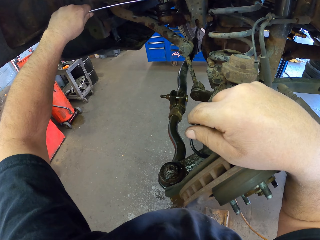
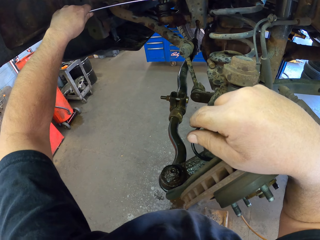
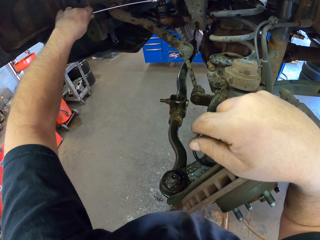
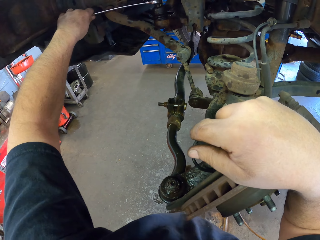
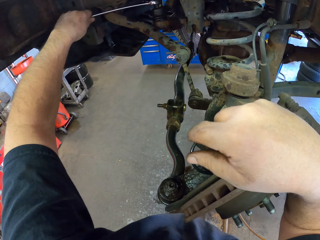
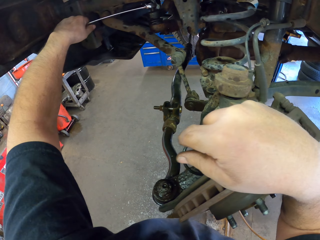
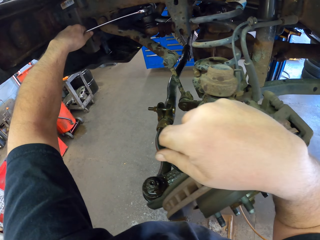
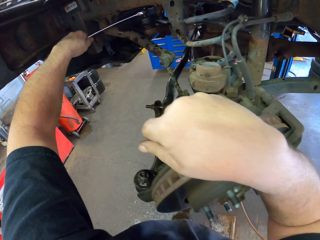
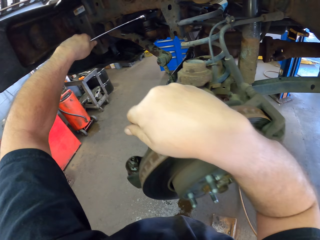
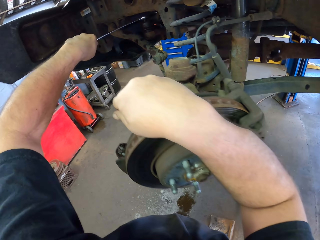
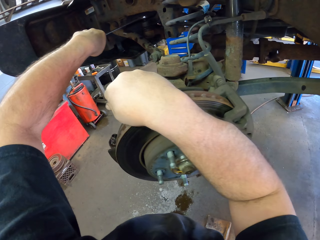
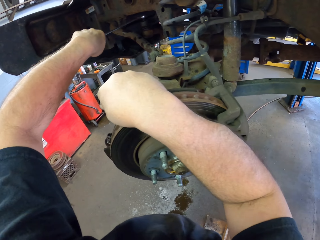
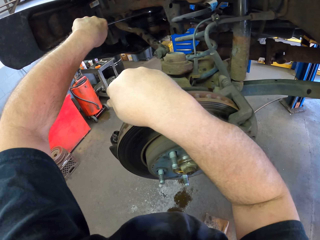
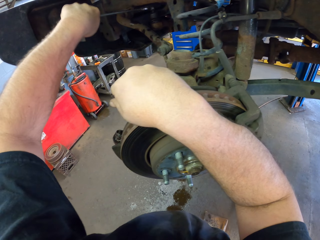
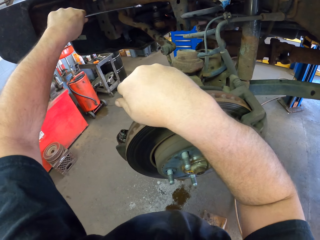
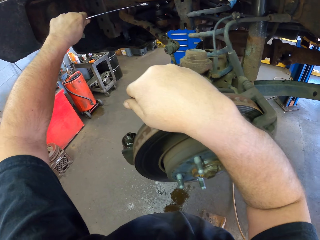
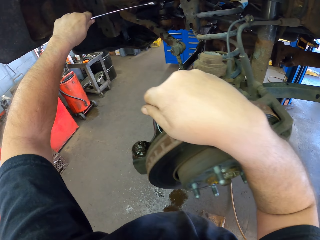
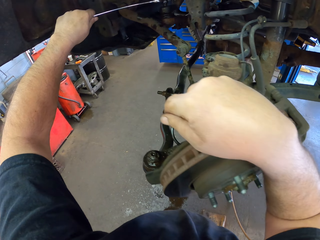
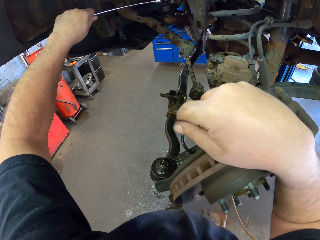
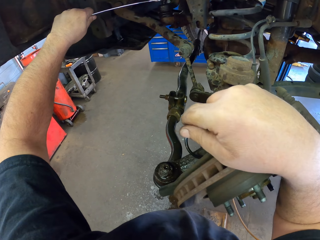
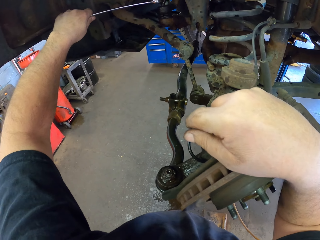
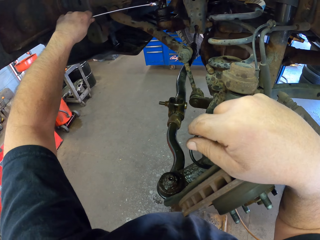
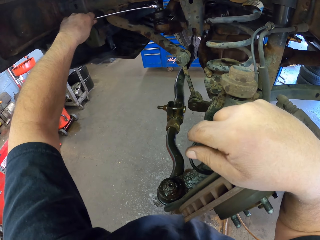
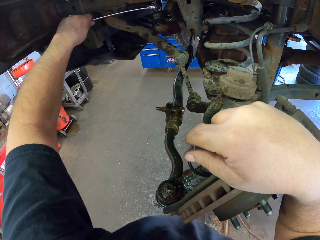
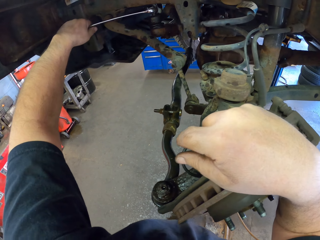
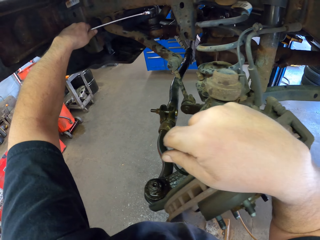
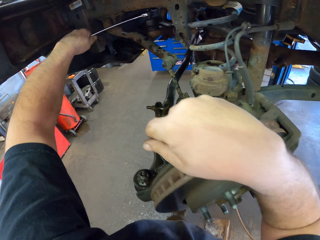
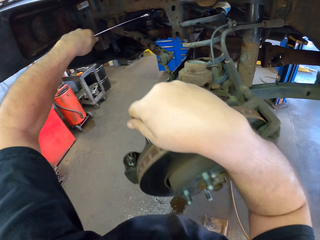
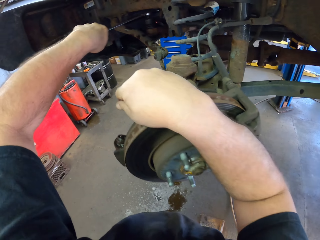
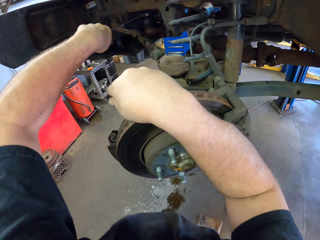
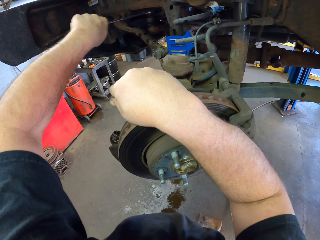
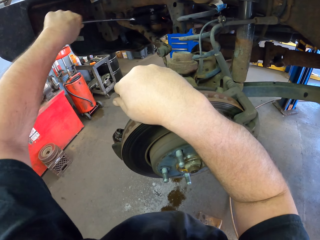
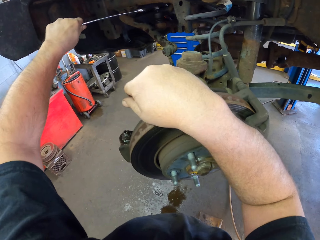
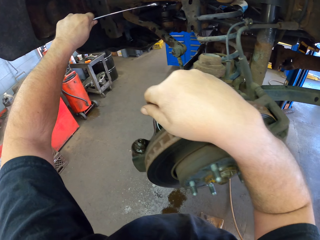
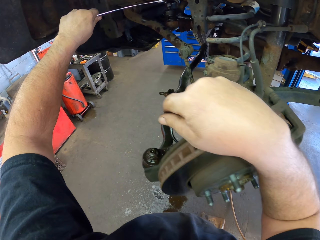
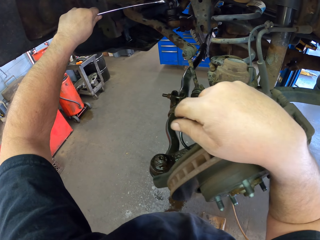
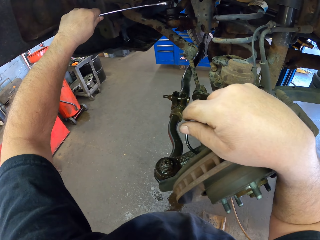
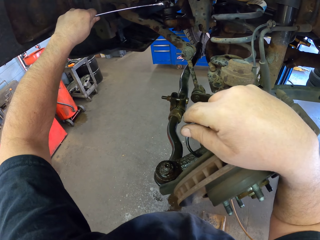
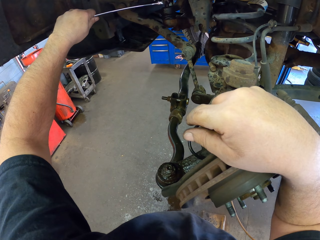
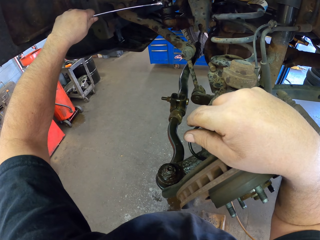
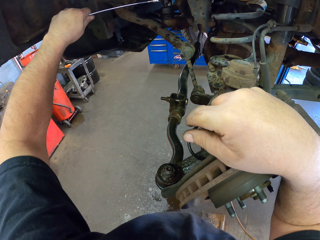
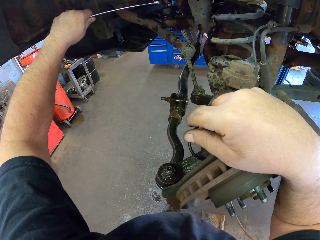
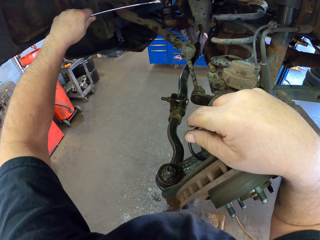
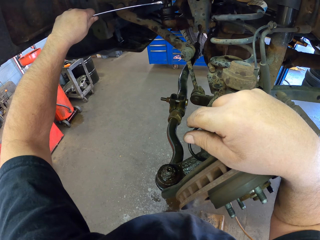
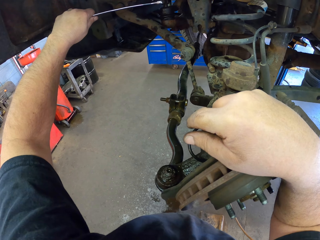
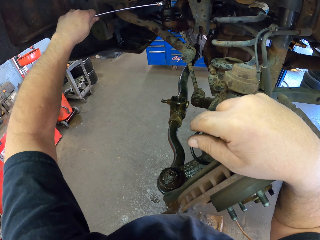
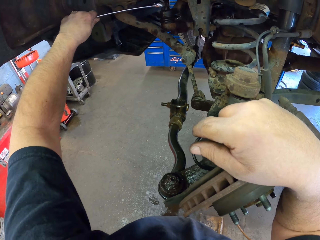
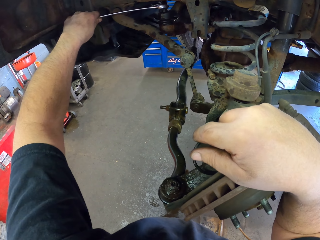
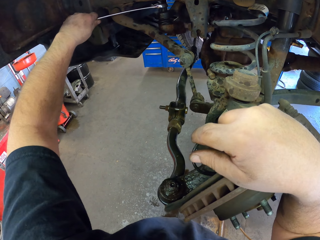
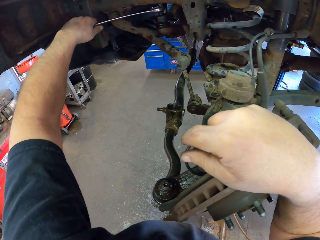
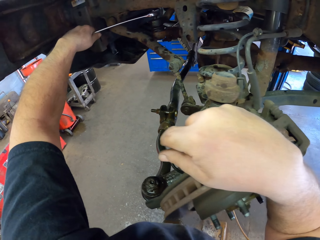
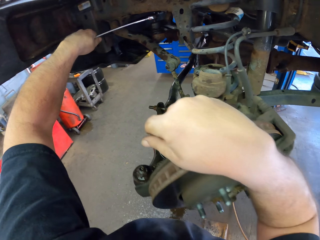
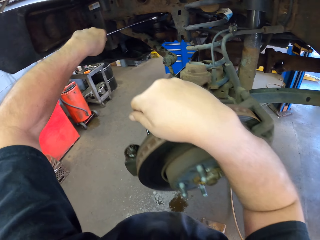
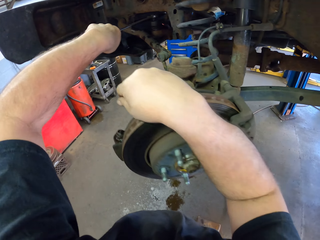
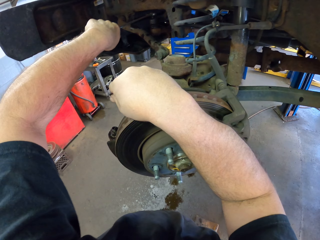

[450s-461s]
The camera wearer unfastens something with a spanner. They hold the brake. They unfasten something with the spanner.

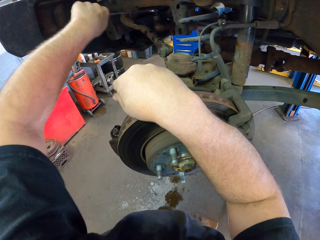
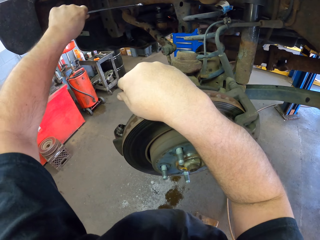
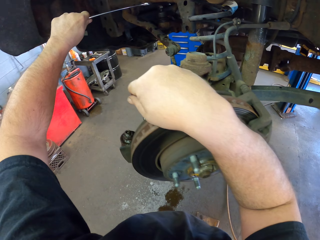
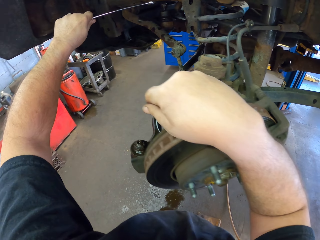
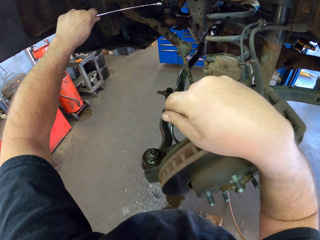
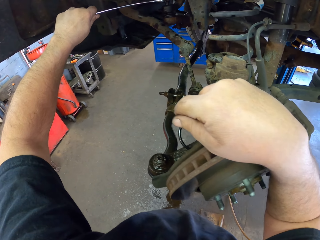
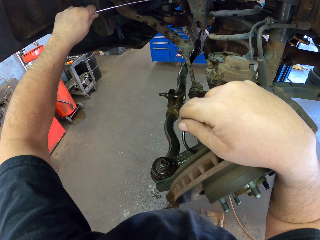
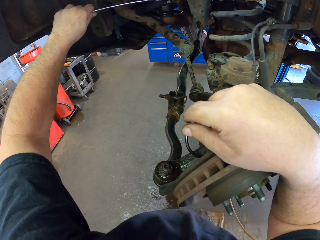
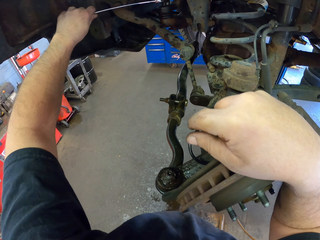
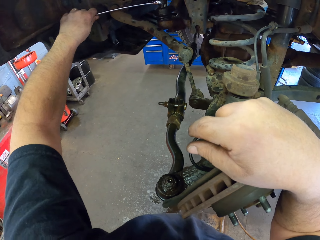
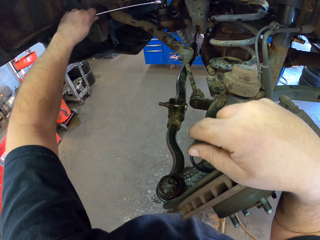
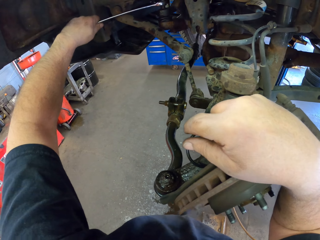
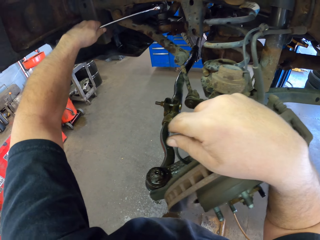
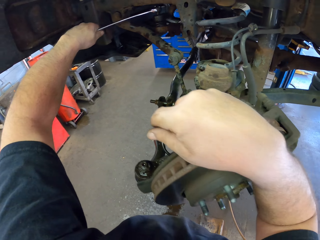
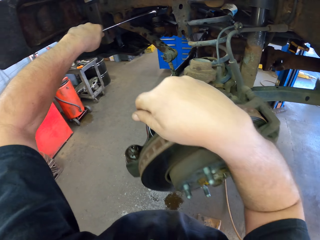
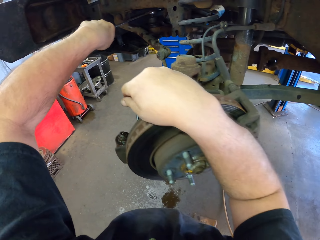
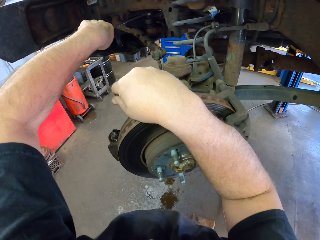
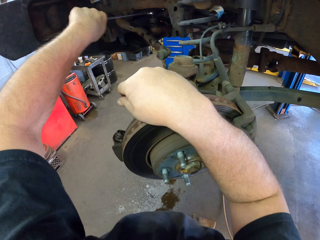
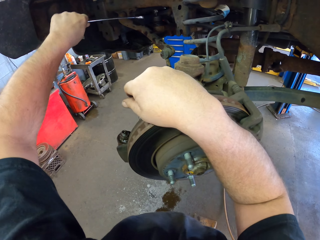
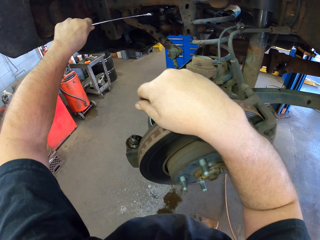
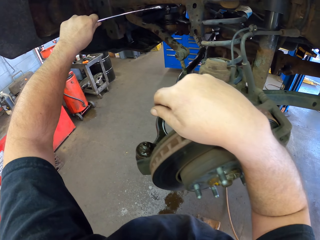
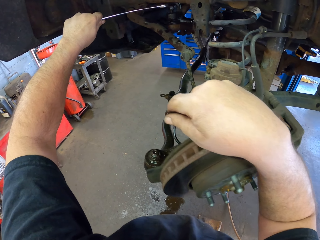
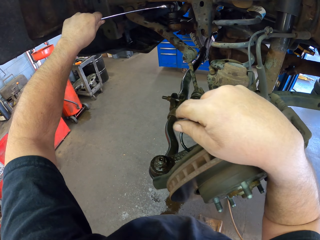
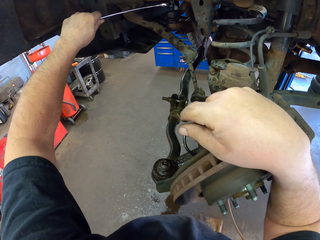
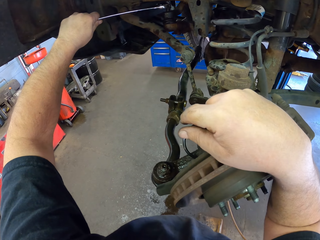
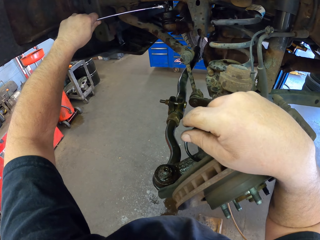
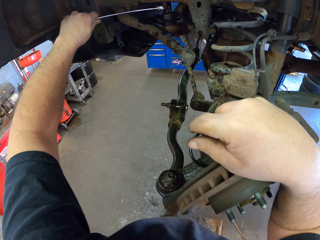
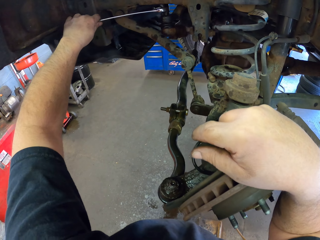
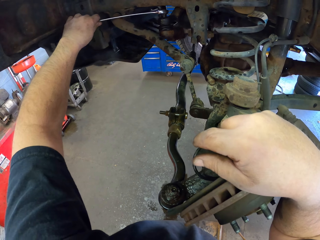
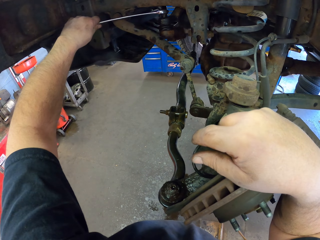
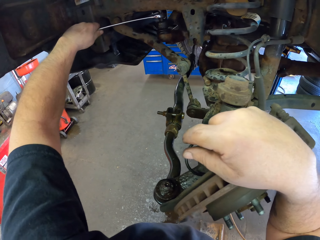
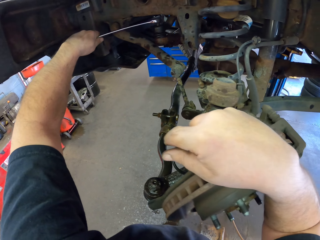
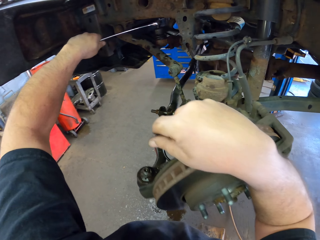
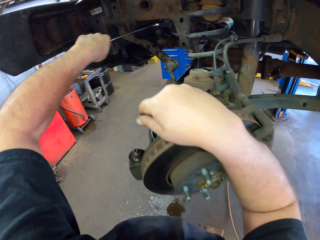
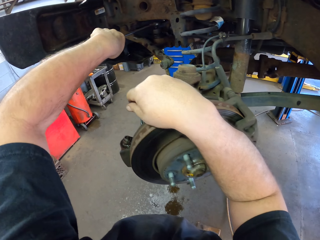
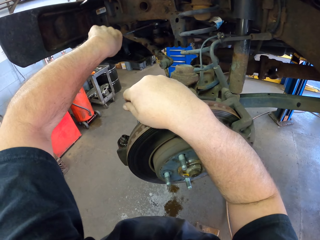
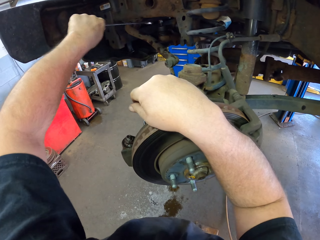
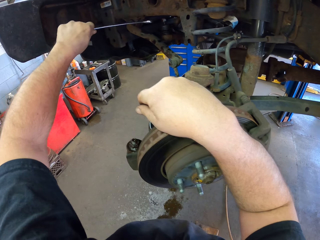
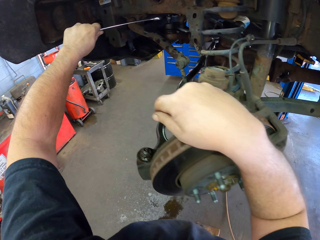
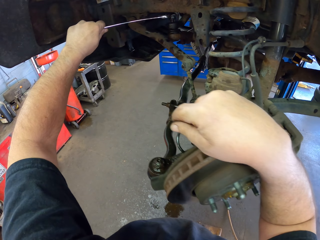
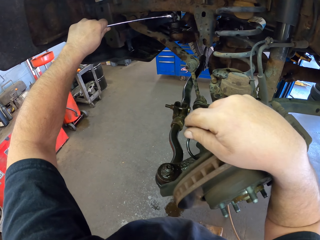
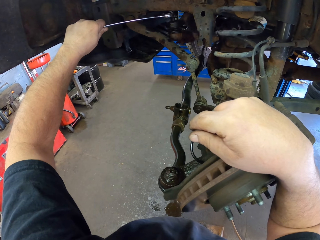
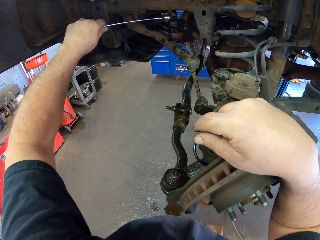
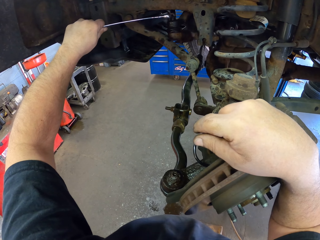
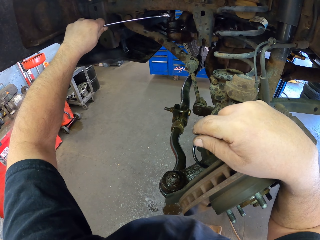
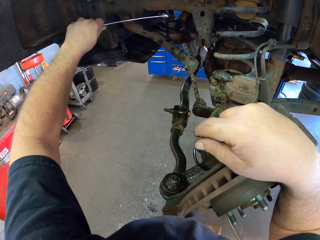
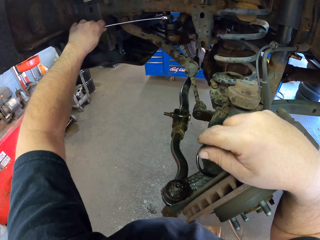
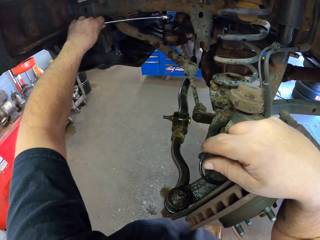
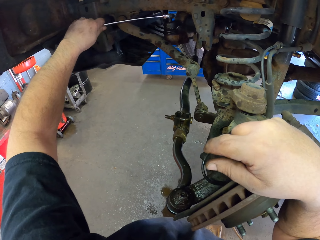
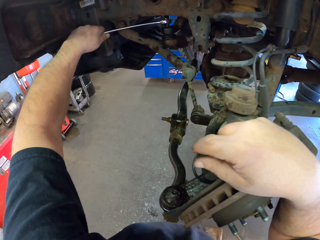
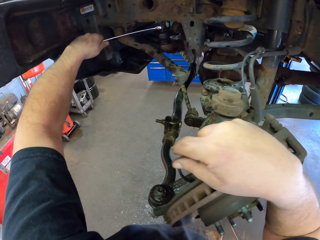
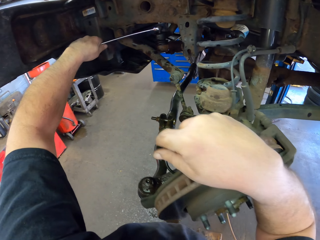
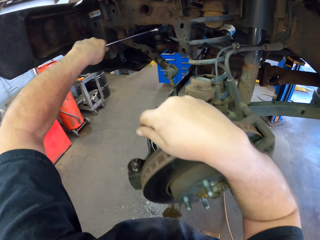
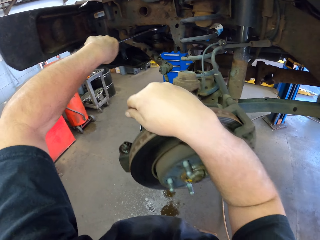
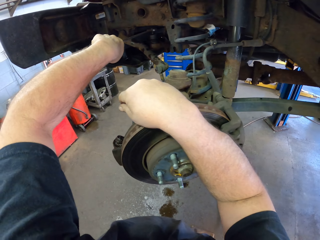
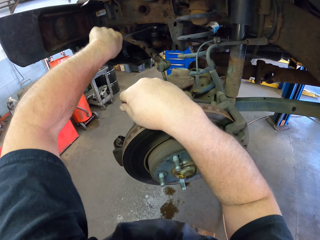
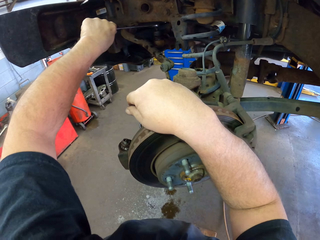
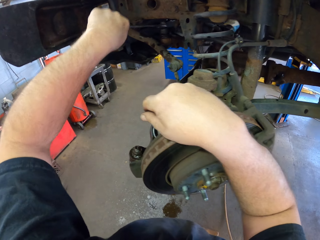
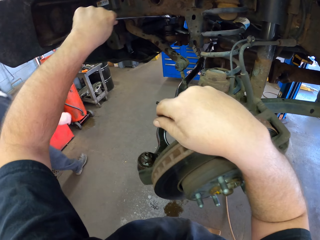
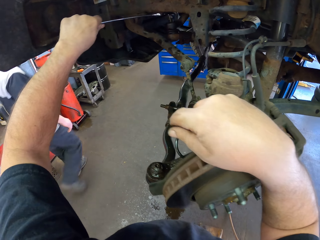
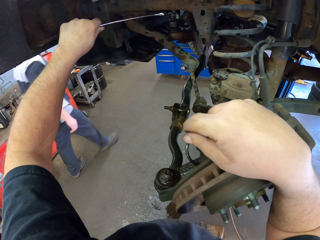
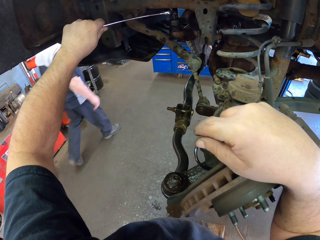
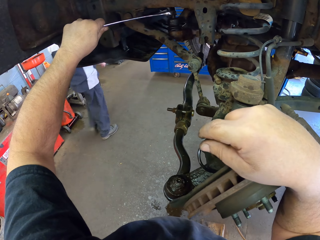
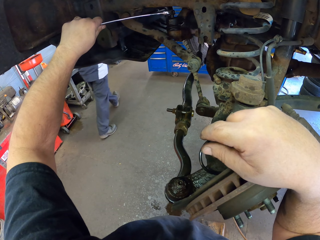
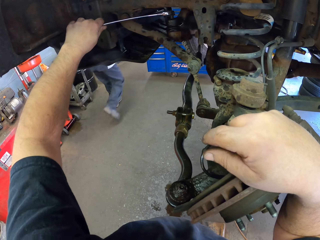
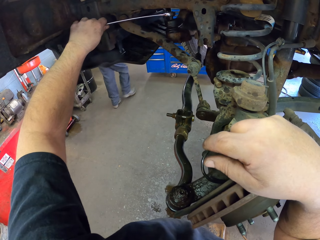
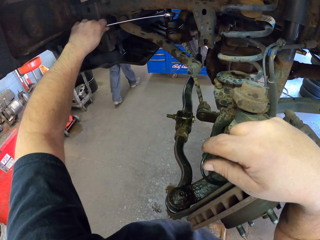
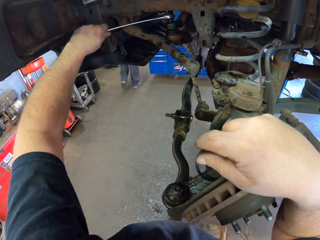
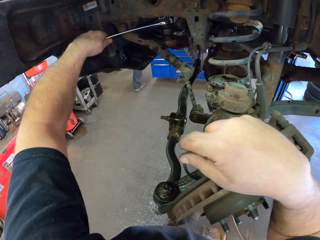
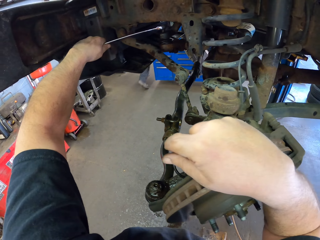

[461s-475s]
The camera wearer unfastens something with a spanner. They unfasten something with the spanner again.
